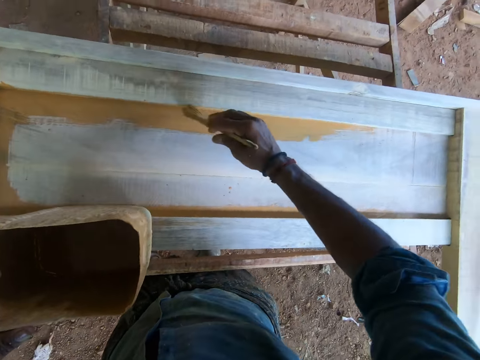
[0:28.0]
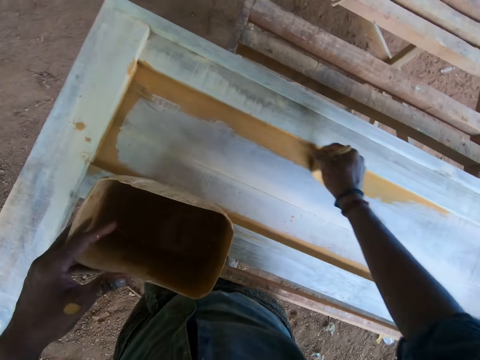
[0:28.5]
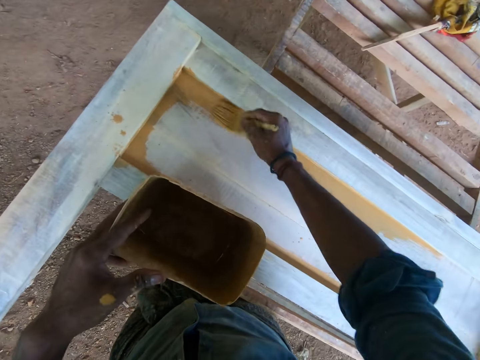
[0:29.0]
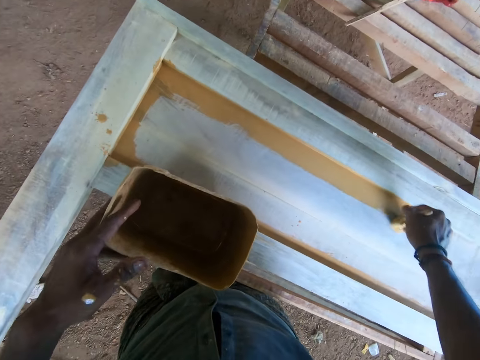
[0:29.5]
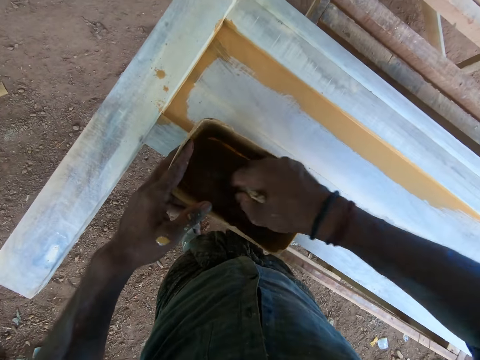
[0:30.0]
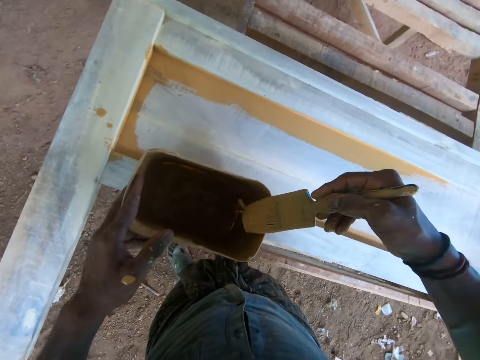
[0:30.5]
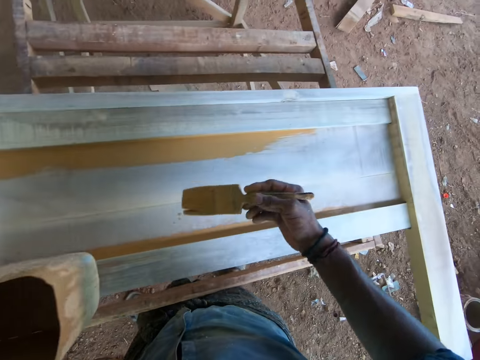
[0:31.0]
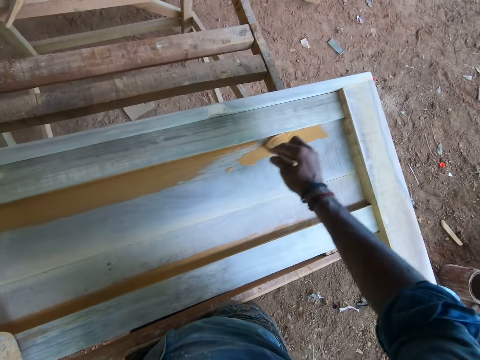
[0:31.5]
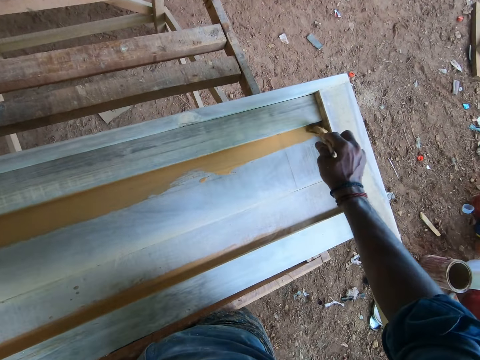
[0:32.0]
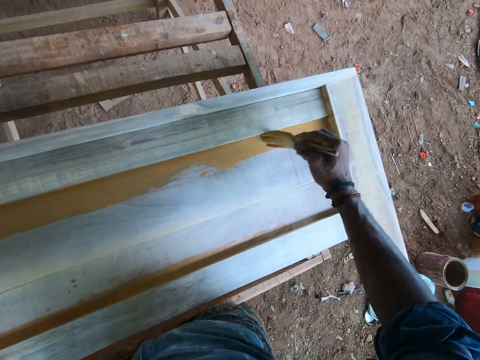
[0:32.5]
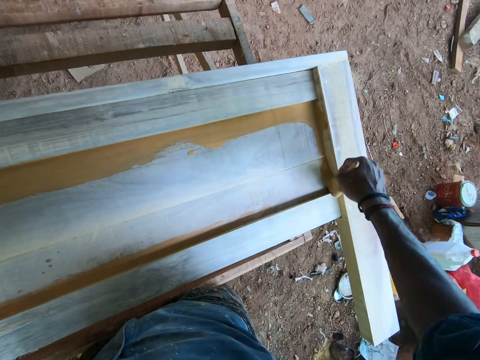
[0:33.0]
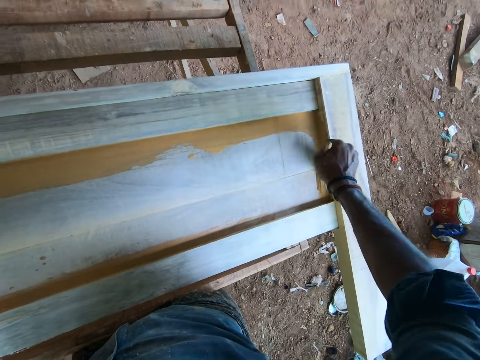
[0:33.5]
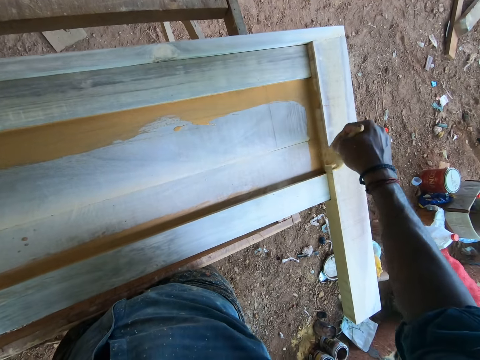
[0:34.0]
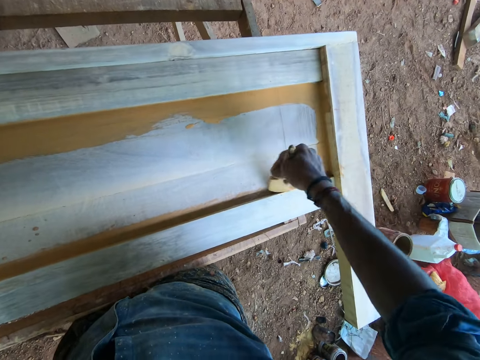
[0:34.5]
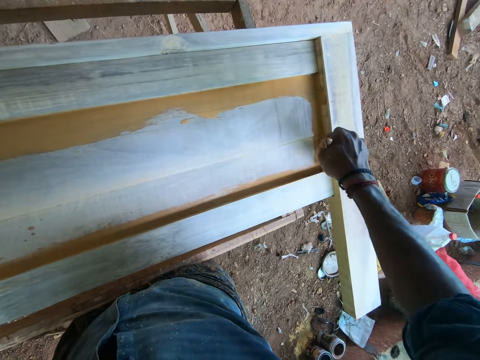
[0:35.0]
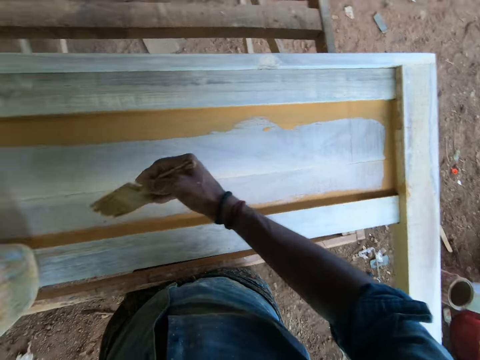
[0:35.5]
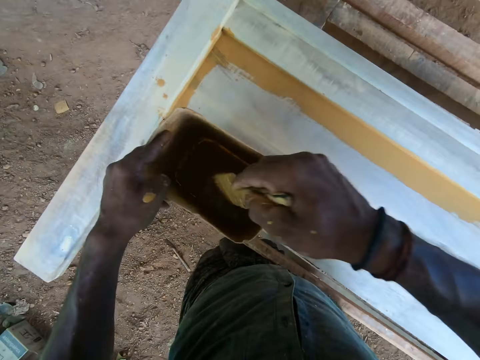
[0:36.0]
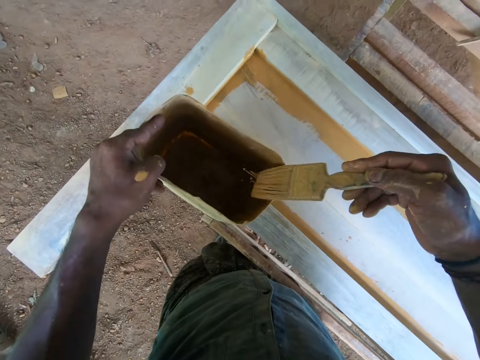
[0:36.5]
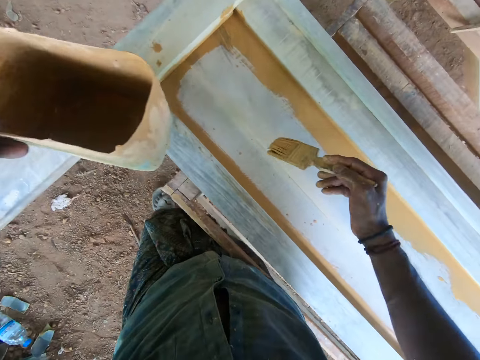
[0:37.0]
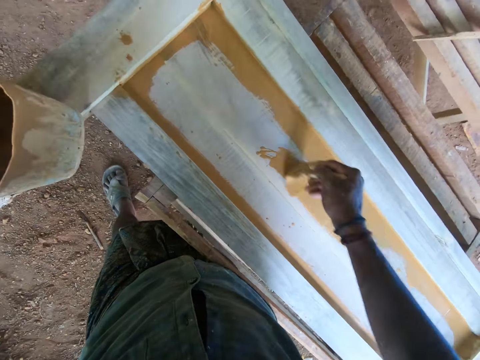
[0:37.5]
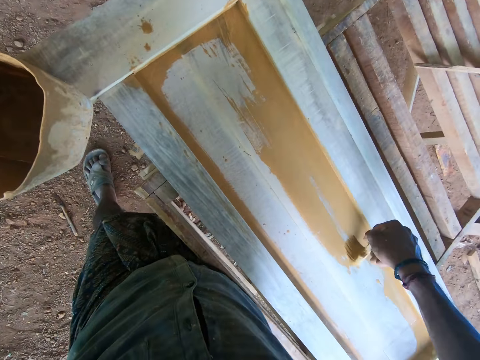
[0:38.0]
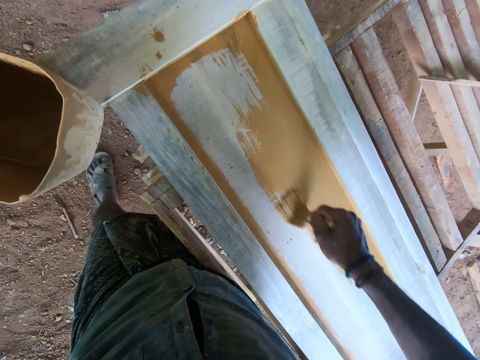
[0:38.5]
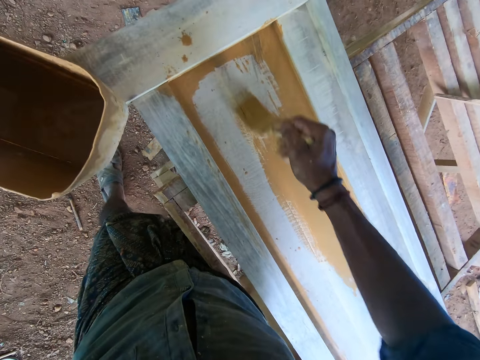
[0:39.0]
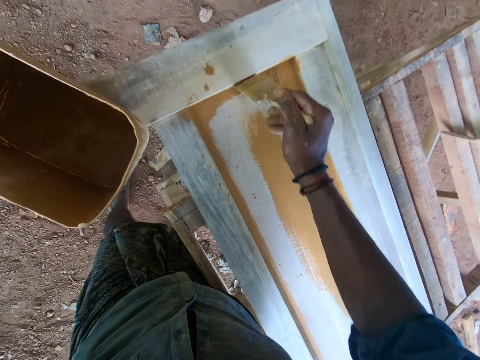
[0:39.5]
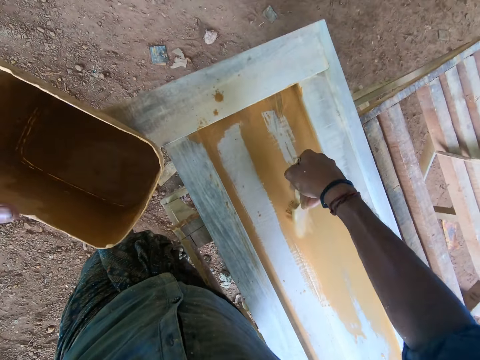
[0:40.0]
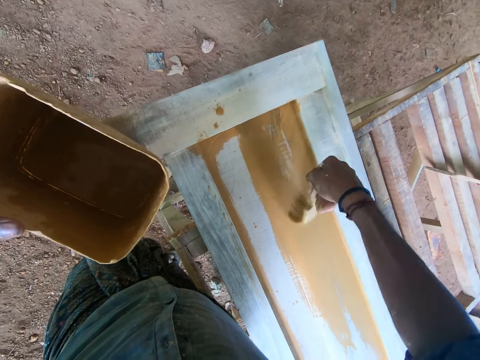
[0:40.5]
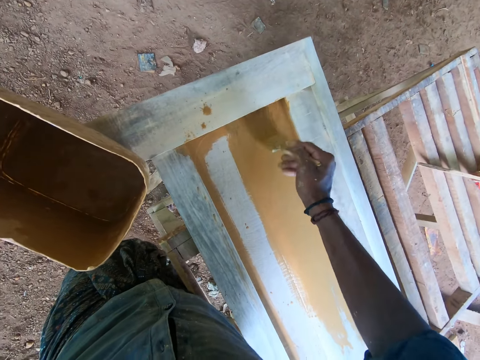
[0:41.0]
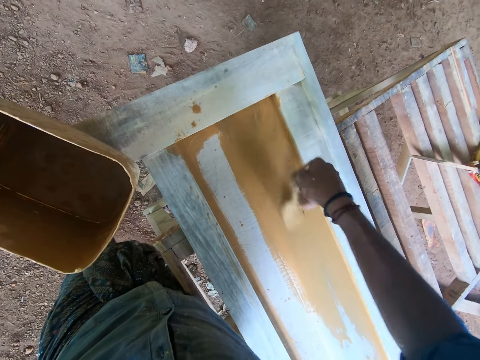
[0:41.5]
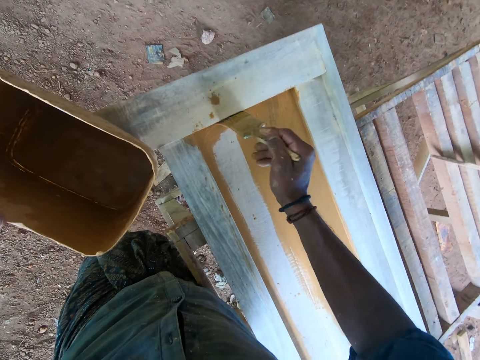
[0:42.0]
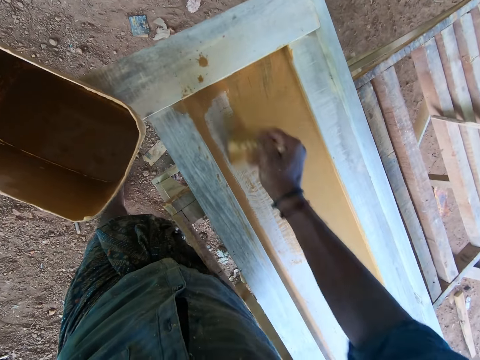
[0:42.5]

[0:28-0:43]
The camera wearer dips the paint brush in the container with paint. They slide the paint brush on the container. They paint on the wooden structure using the paint brush. They dip the paint brush in the container with paint. They slide the paint brush on the container. They paint on the wooden structure using the paint brush.

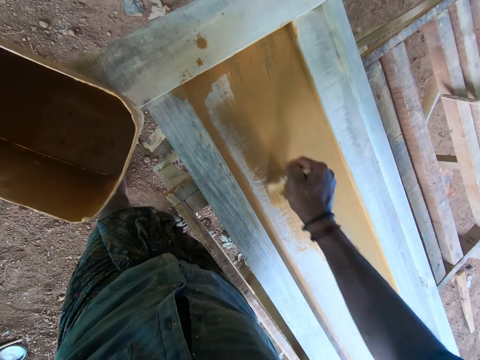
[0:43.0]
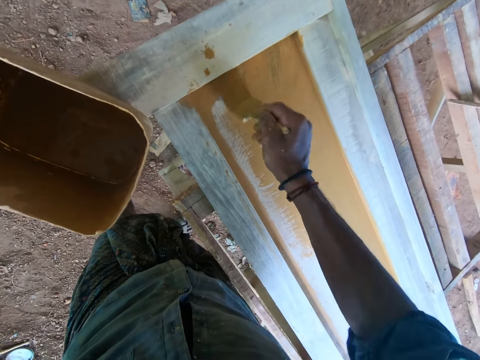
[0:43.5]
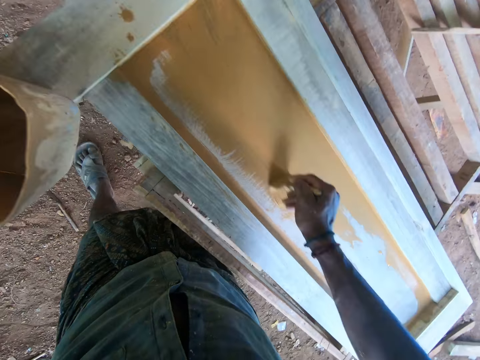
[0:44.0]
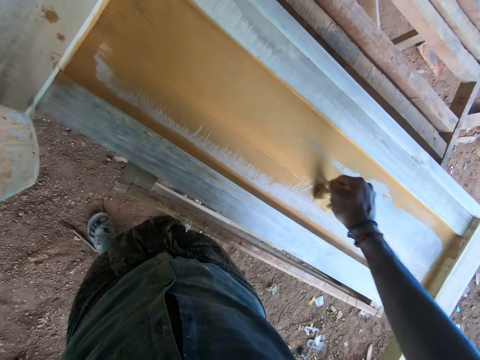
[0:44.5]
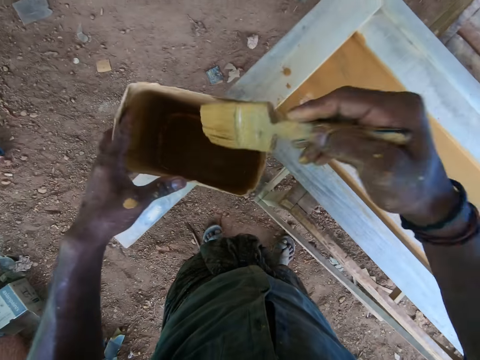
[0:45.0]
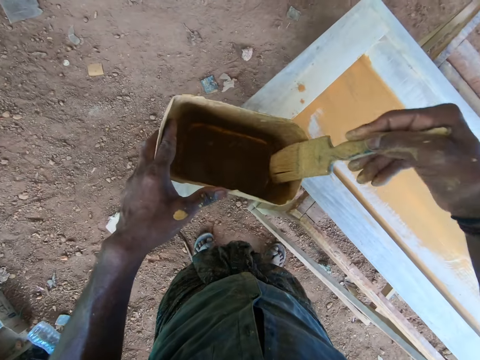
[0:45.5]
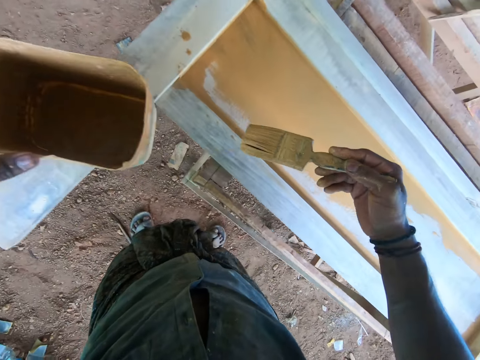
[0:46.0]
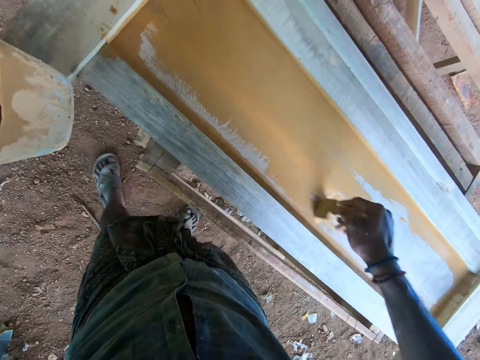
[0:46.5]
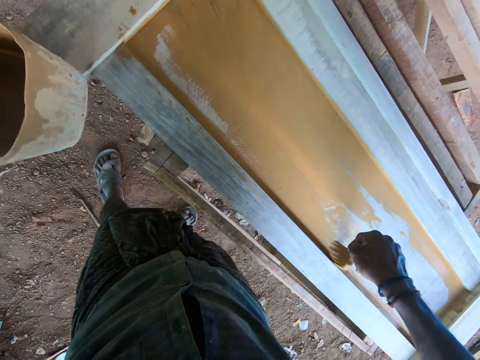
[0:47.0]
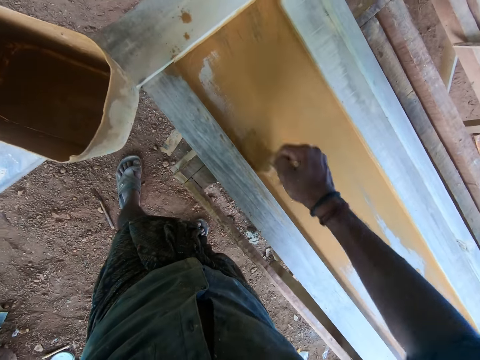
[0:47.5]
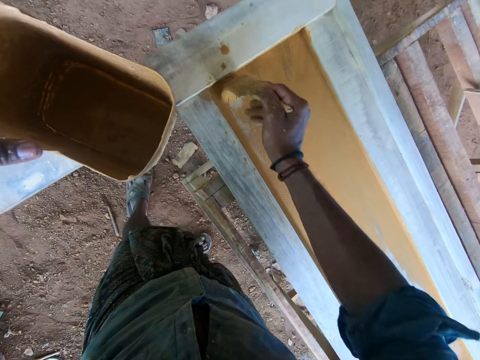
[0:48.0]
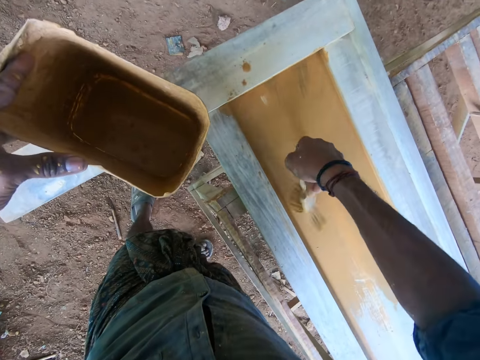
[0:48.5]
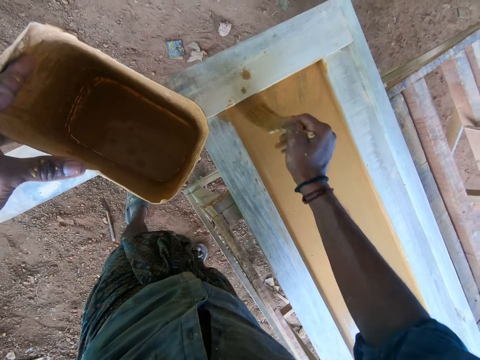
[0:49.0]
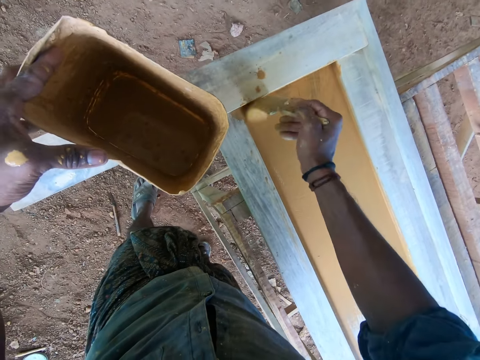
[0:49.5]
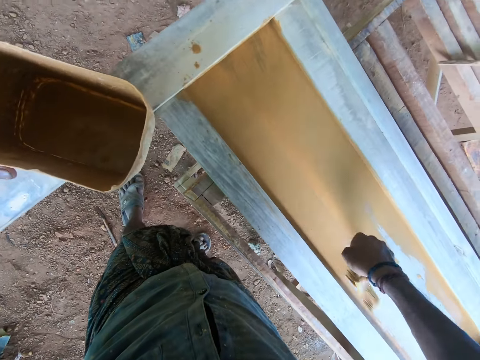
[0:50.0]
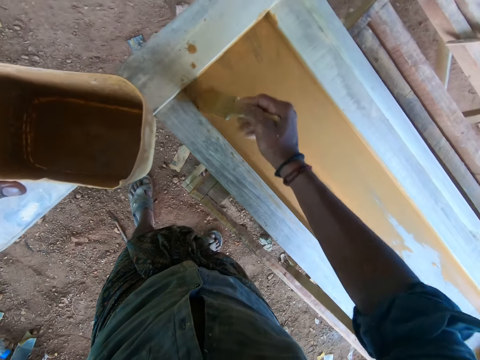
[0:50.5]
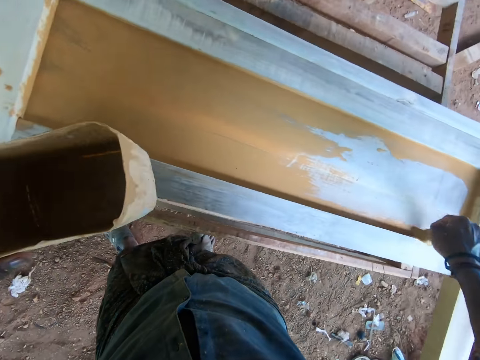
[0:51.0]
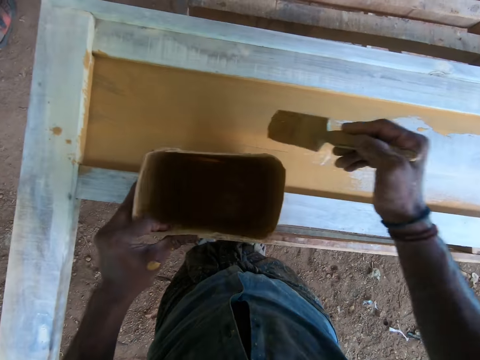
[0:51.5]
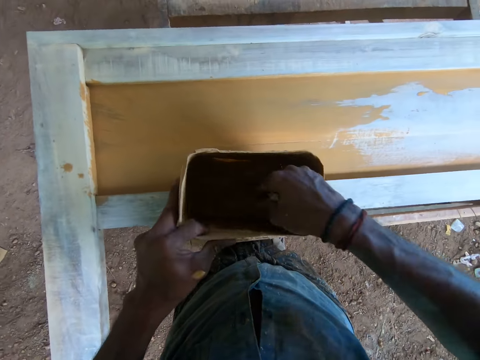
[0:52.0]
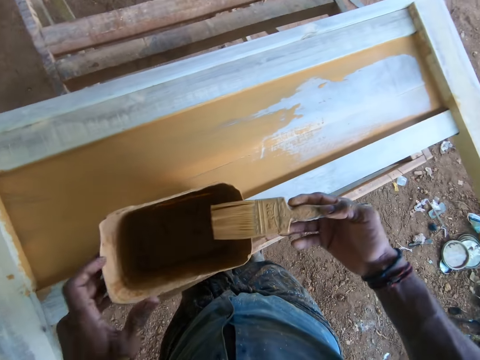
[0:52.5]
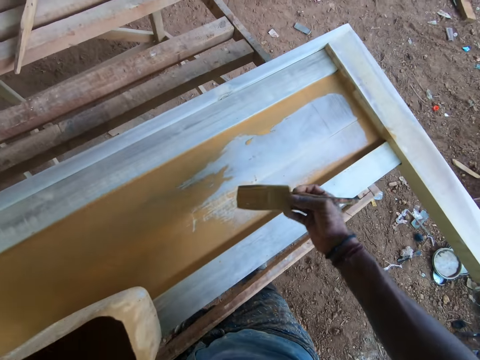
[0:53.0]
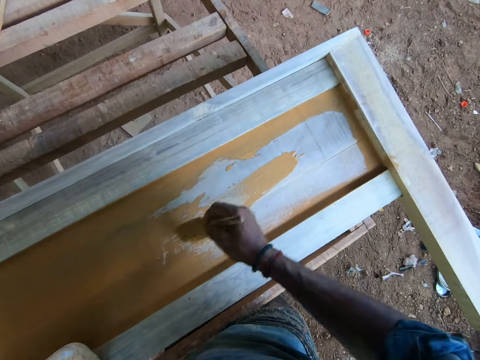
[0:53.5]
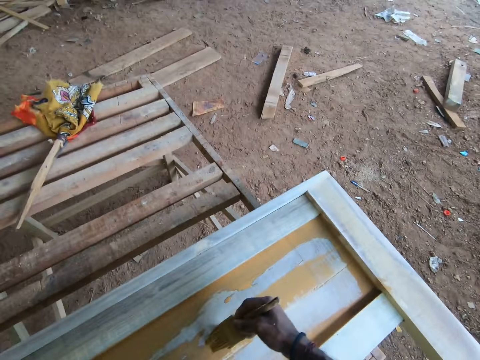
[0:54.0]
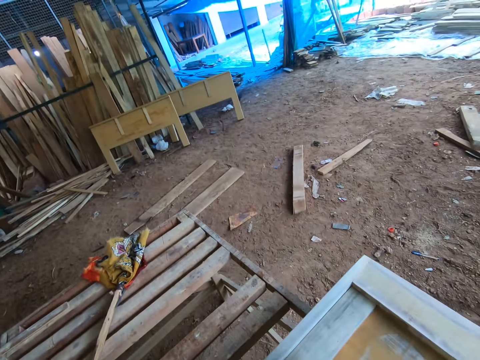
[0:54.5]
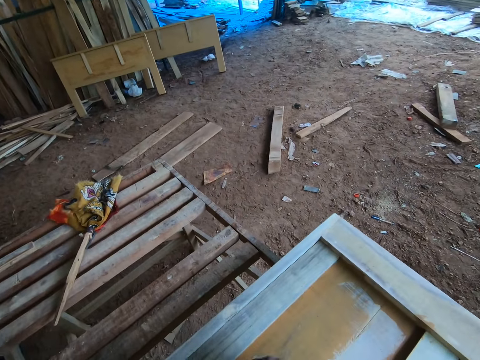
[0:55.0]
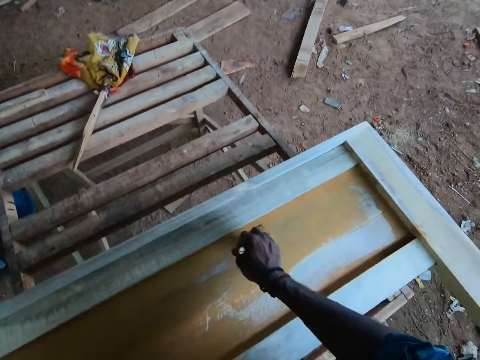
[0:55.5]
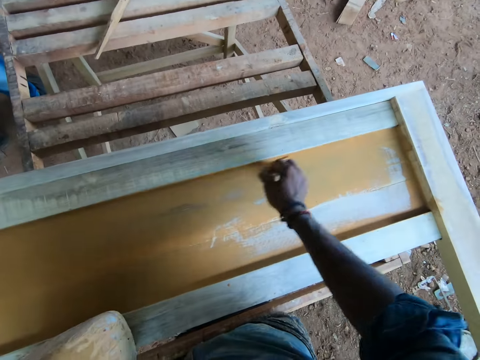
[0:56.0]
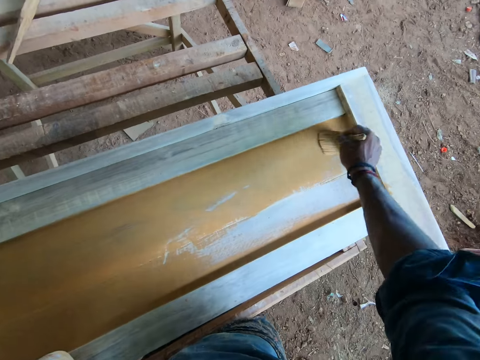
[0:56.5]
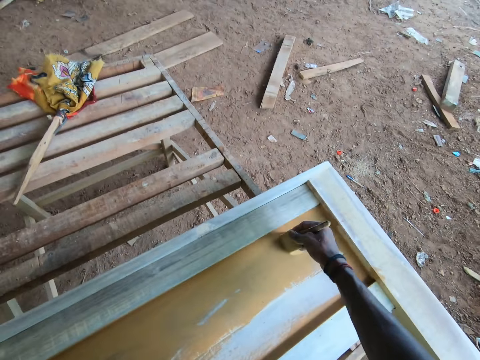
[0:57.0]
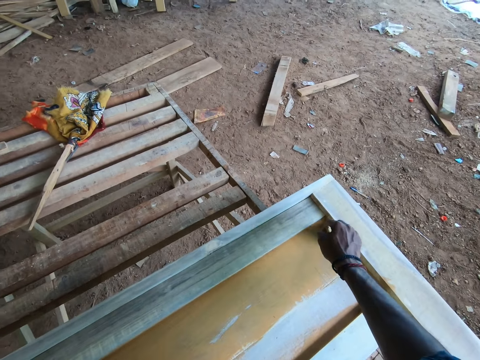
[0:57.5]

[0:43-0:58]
The camera wearer dips the paint brush in the container with paint. They slide the paint brush on the container. They paint on the wooden structure using the paint brush. They dip the paint brush in the container with paint. They slide the paint brush on the container. They paint on the wooden structure using the paint brush.
